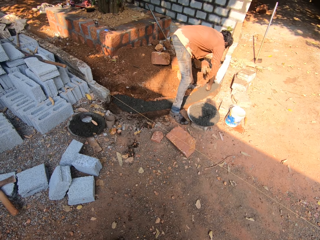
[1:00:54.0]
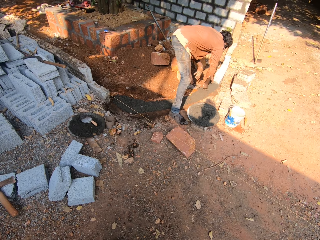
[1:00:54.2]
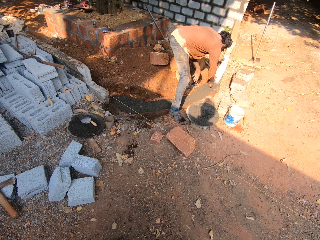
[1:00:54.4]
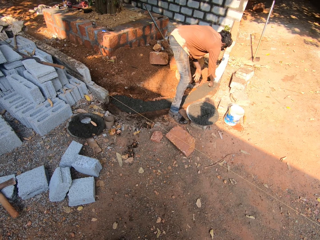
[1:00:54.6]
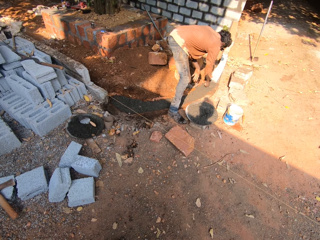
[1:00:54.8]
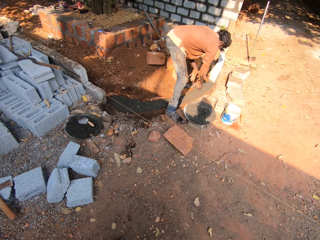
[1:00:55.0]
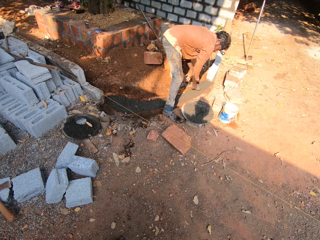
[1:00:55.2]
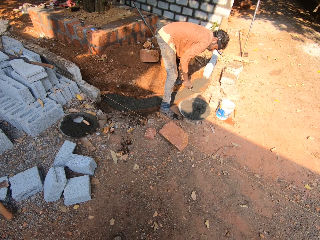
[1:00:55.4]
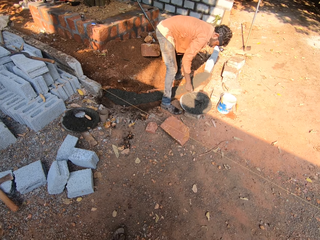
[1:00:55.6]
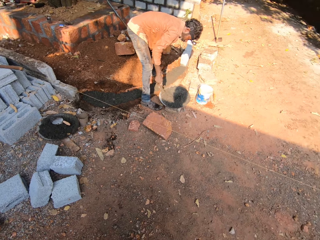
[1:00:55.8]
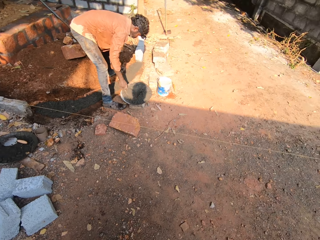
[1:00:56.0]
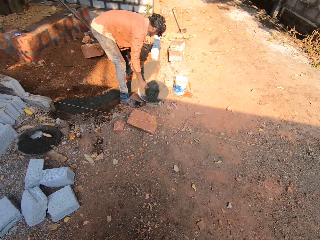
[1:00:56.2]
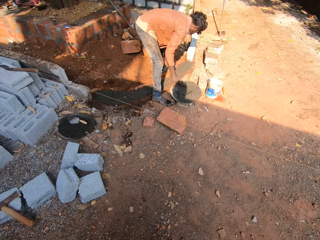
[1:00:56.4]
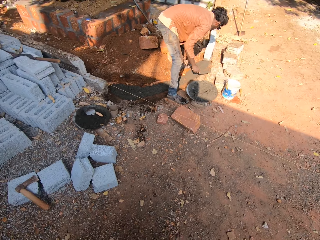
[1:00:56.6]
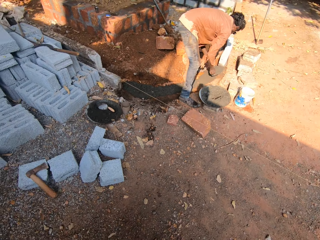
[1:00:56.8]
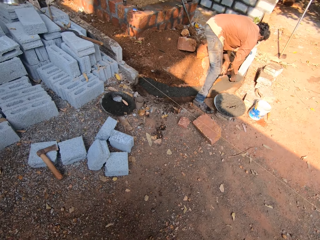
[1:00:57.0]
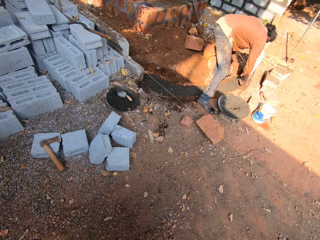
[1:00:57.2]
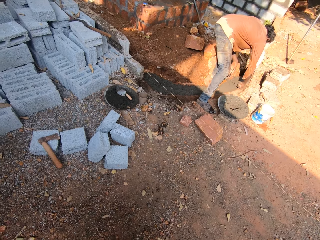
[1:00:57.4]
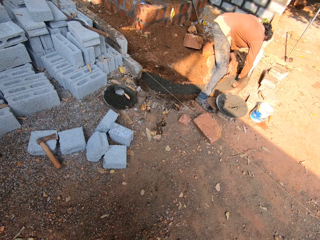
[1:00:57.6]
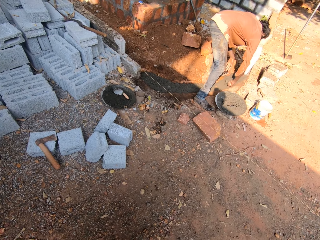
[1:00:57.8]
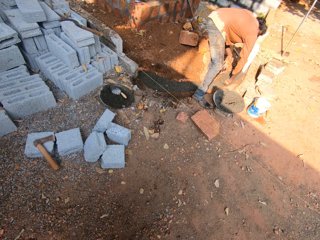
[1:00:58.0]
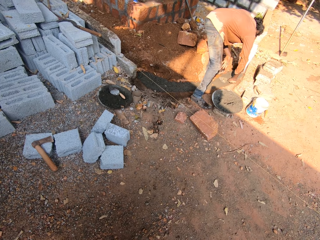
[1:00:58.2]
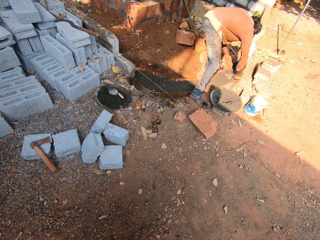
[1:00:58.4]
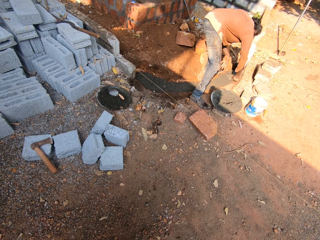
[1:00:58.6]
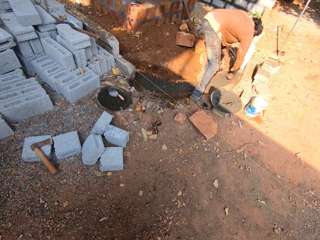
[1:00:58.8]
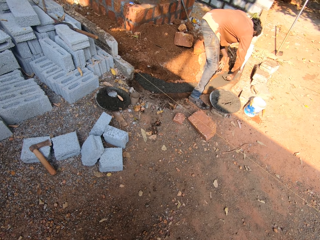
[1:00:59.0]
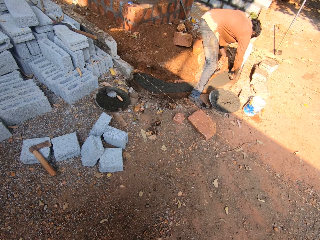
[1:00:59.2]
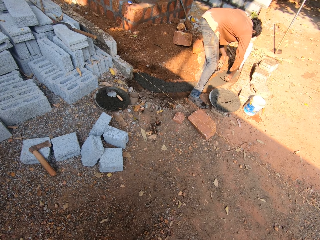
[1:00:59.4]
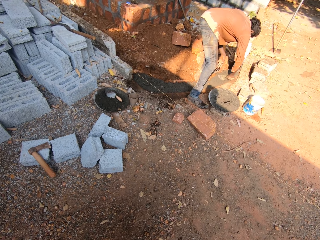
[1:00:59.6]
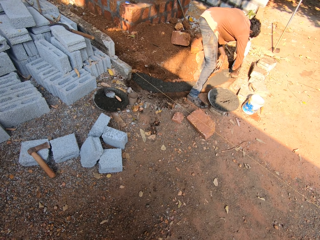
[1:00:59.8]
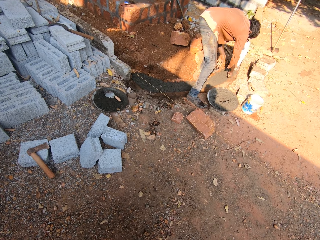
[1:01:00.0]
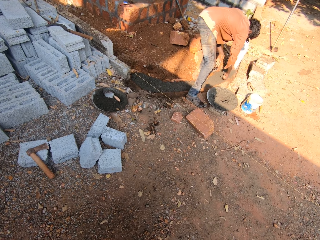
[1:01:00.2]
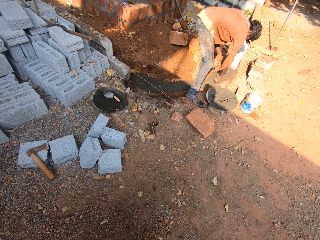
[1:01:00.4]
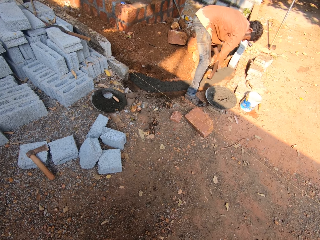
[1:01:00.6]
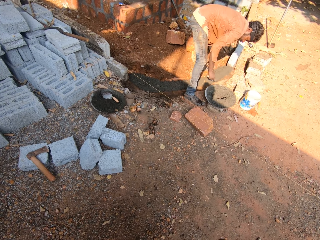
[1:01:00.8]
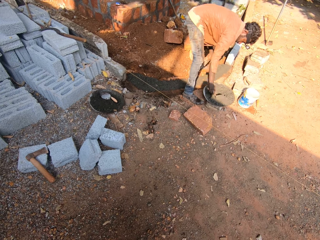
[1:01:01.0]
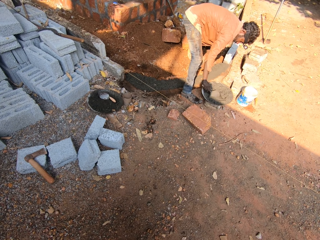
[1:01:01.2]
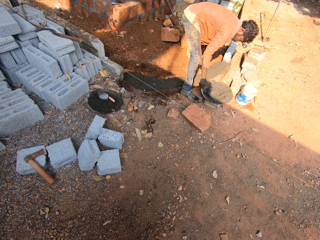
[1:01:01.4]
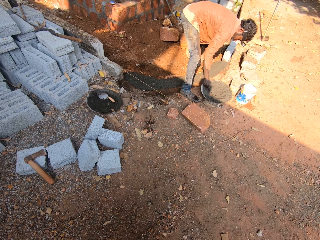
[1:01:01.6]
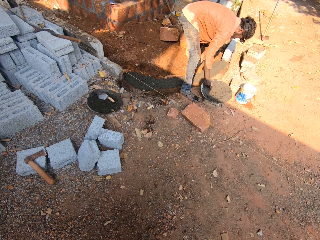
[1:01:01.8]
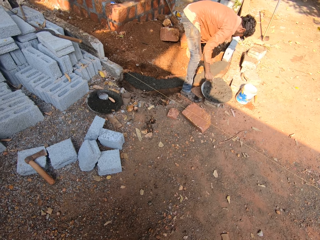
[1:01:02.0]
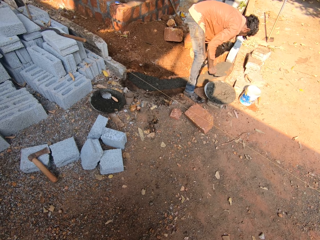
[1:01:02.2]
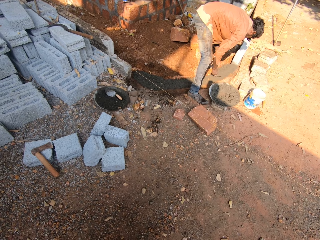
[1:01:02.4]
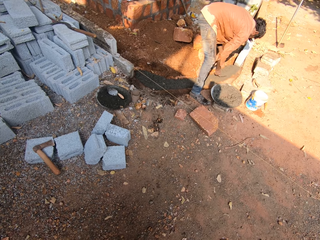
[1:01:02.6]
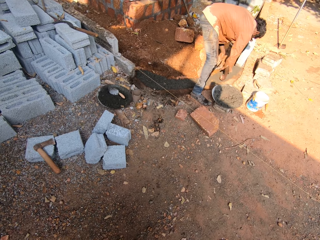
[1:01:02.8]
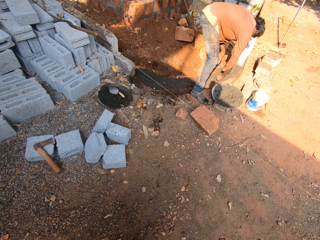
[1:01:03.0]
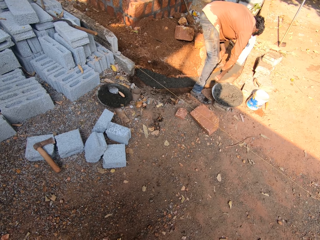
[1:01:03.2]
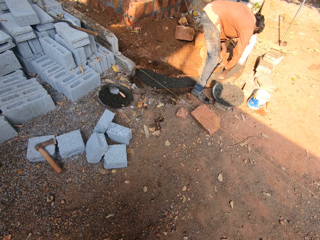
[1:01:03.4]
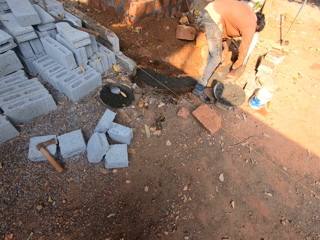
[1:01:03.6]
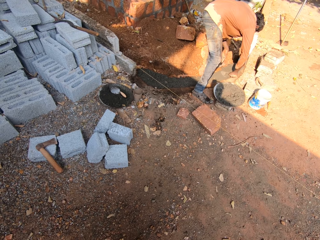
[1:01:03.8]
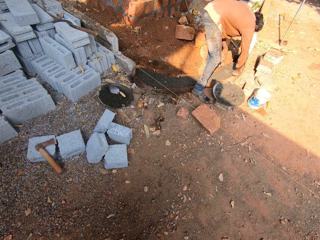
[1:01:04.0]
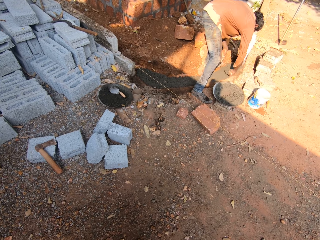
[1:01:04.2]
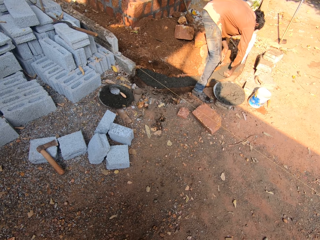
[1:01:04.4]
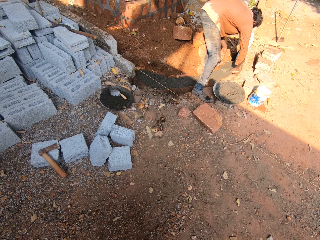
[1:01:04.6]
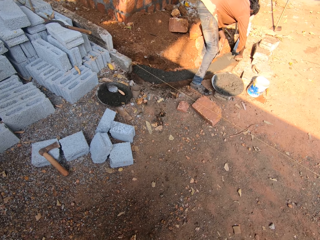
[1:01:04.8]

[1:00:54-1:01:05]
A man scoops the concrete. The man levels the concrete with a masonry trowel. The camera wearer looks at the man. The man scoops the concrete. He levels the concrete with the masonry trowel.

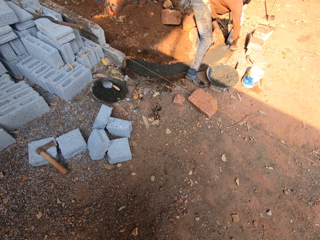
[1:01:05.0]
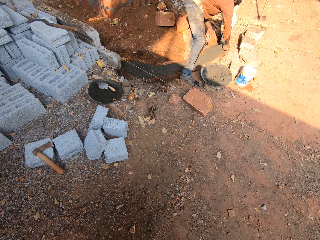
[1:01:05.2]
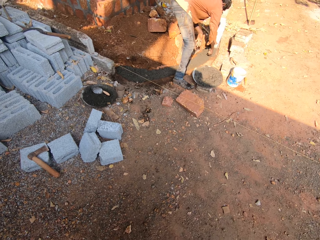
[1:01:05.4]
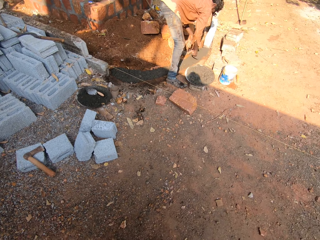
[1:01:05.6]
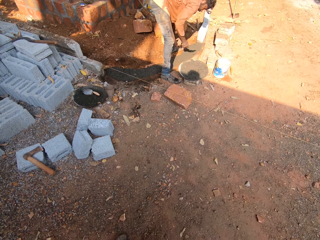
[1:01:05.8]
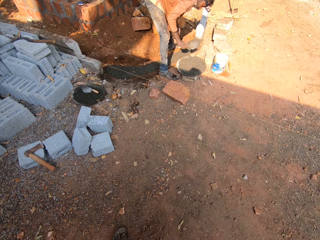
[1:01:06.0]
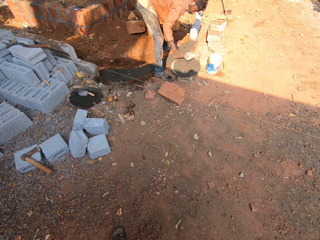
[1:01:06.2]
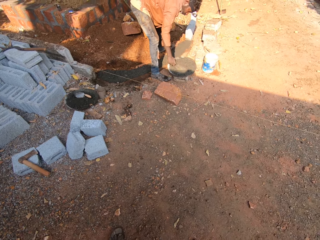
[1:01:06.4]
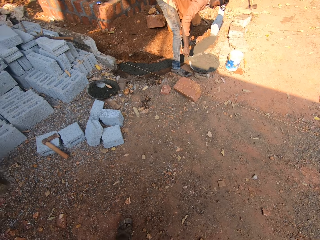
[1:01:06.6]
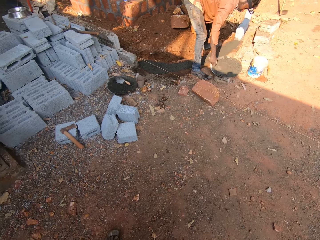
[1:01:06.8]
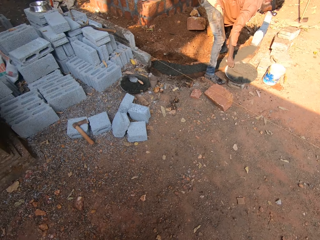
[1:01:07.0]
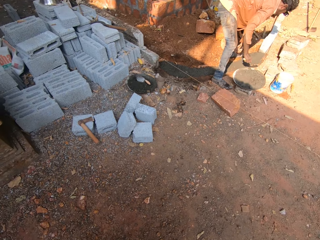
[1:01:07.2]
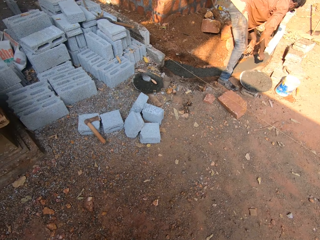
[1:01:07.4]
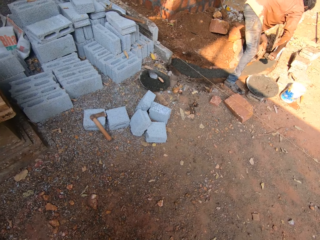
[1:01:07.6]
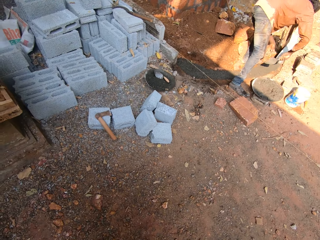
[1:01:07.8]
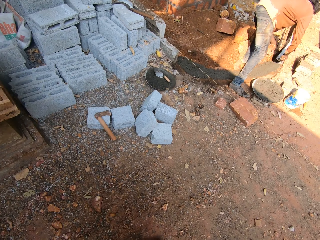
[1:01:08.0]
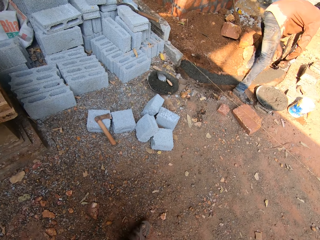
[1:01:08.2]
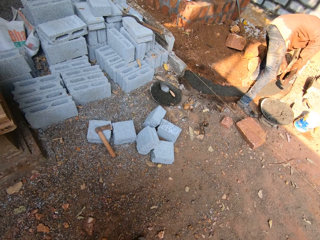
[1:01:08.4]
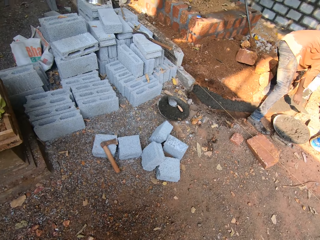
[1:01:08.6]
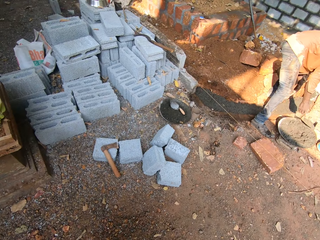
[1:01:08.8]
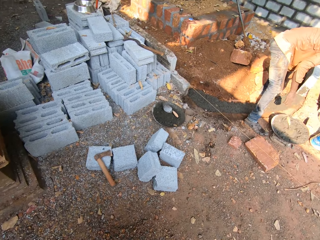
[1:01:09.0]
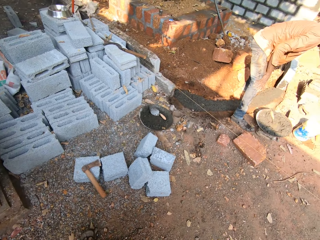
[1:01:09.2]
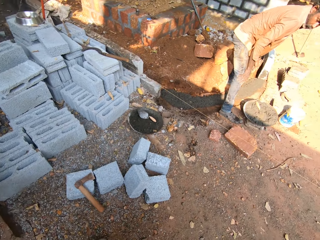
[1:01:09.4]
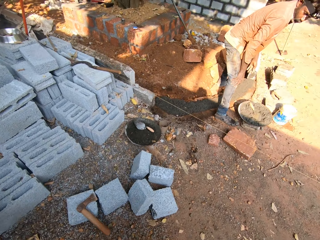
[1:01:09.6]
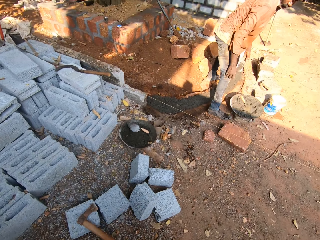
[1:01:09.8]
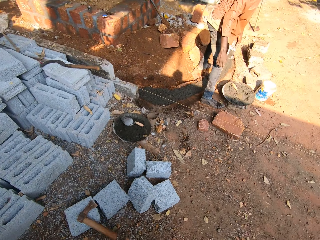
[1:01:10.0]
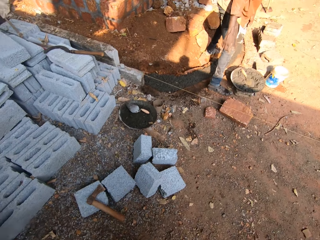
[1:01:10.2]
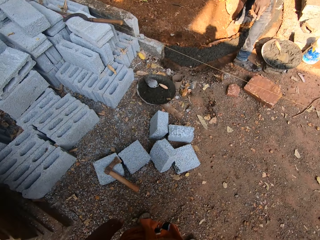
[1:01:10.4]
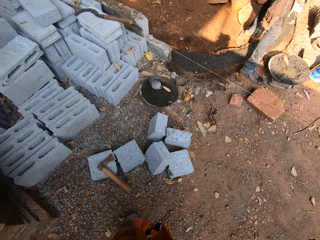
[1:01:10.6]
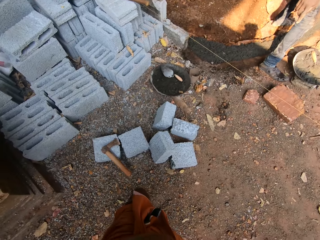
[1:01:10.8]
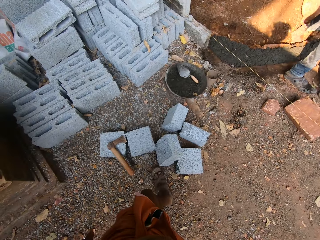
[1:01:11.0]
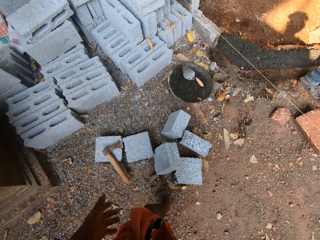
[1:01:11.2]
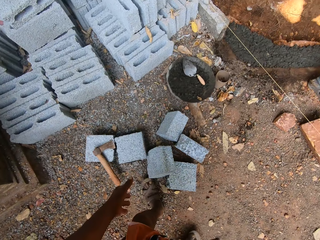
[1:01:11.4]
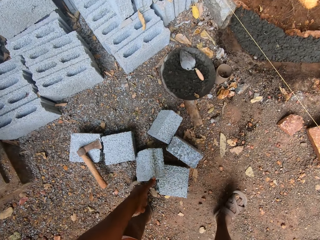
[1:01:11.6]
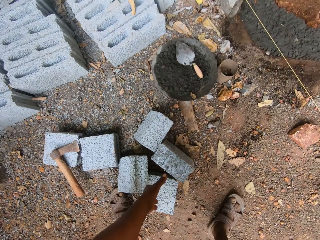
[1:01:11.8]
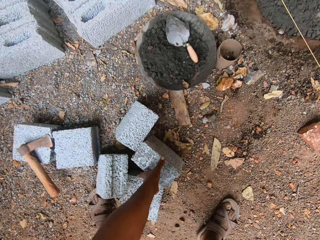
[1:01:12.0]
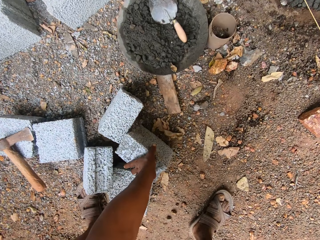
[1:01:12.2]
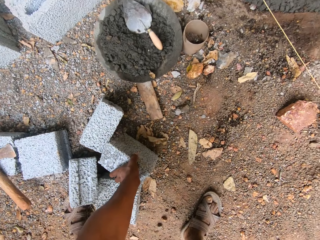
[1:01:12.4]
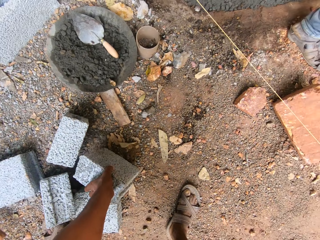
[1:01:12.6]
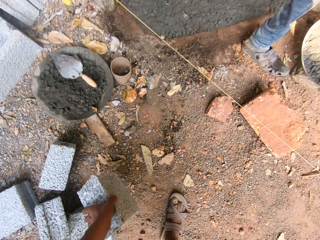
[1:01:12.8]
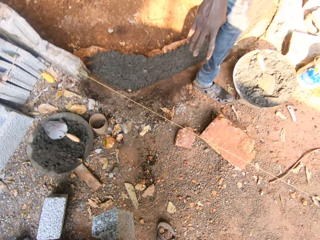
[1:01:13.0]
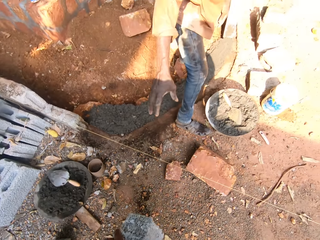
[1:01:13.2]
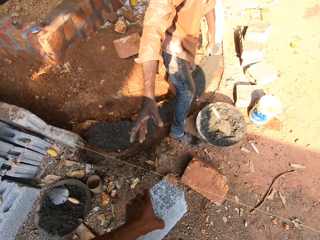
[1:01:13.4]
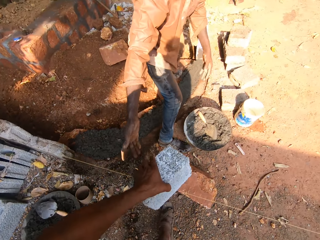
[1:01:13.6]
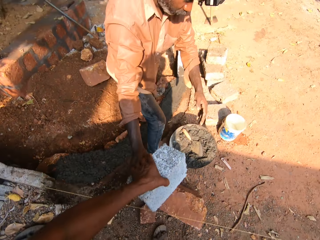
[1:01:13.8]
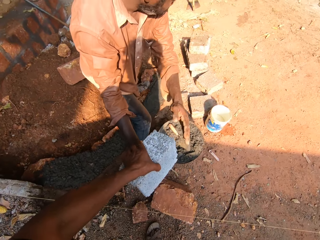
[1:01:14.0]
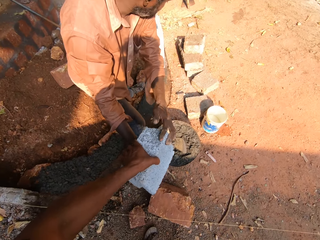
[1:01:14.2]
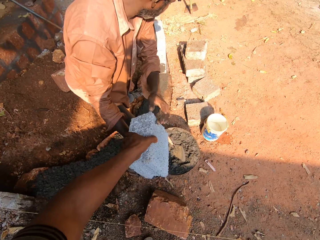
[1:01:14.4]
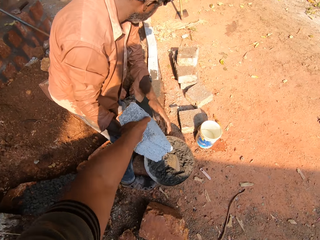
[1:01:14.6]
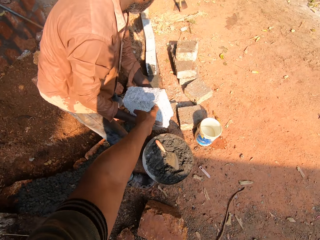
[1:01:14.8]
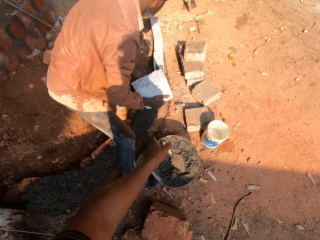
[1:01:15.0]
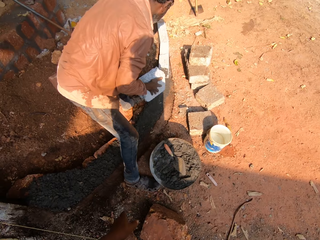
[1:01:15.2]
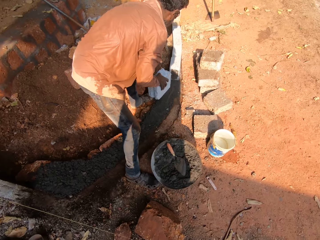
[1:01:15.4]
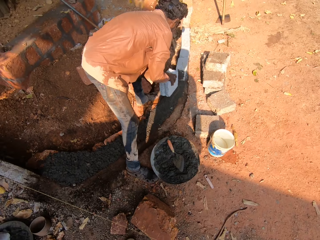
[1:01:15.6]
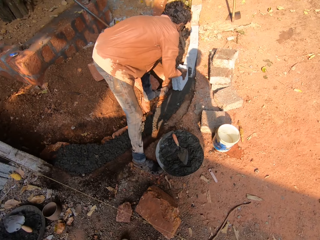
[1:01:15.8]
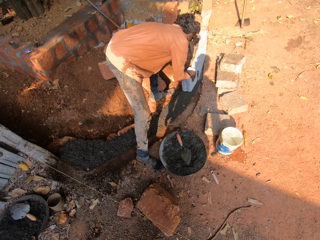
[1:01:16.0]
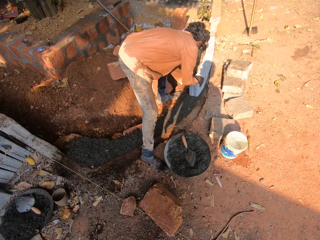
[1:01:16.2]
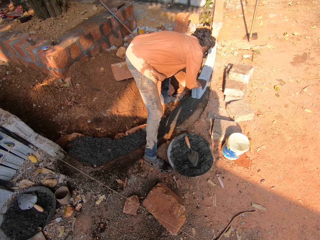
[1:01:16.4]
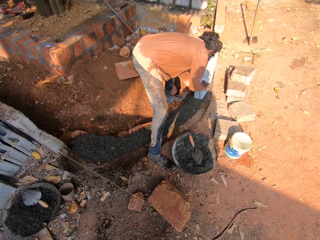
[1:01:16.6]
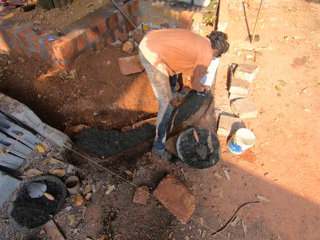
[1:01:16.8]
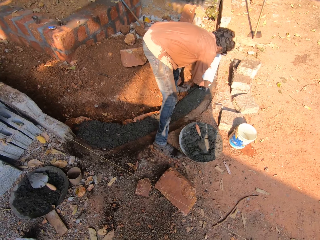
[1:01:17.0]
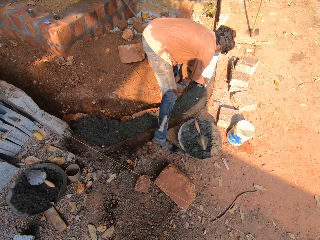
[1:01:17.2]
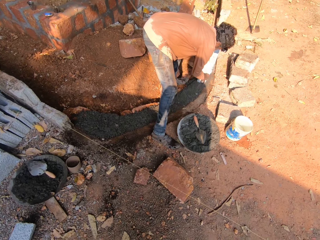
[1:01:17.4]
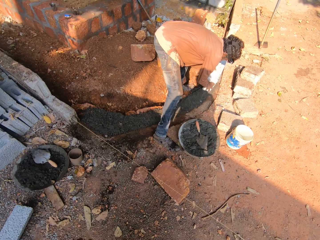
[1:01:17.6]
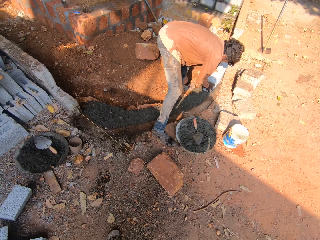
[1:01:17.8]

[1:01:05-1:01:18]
A man scoops the concrete. The man drops the concrete. He drops the trowel on the cement bowl with his right hand. The camera wearer interacts with the man. He picks up a block or brick from the ground with his left hand. The man takes the brick. The camera wearer passes the block to the man with his left hand. The man places the block on the ground with both hands.
